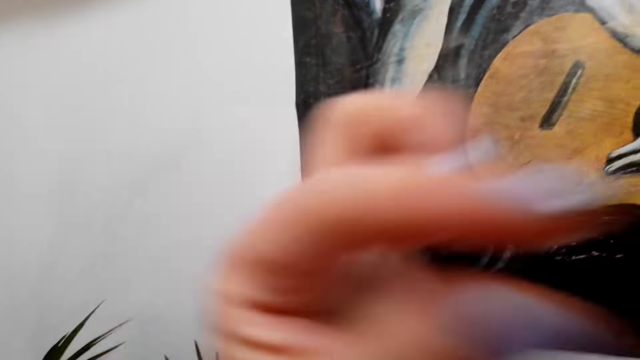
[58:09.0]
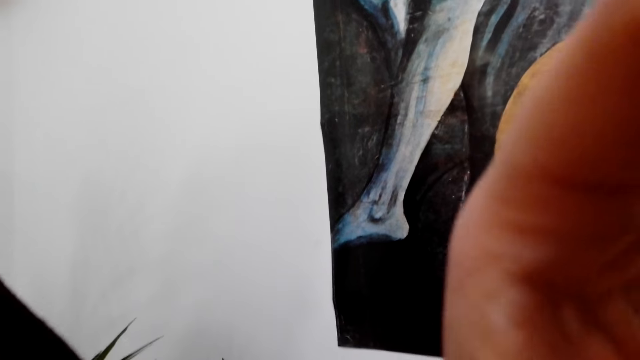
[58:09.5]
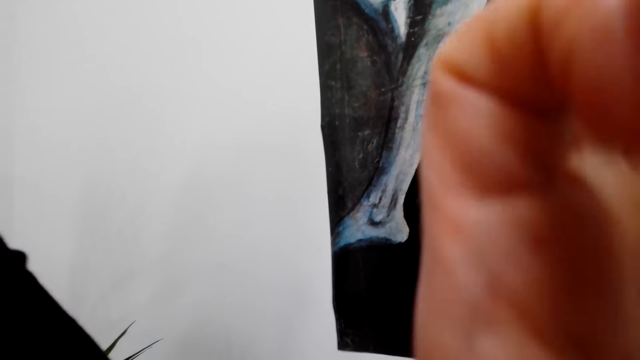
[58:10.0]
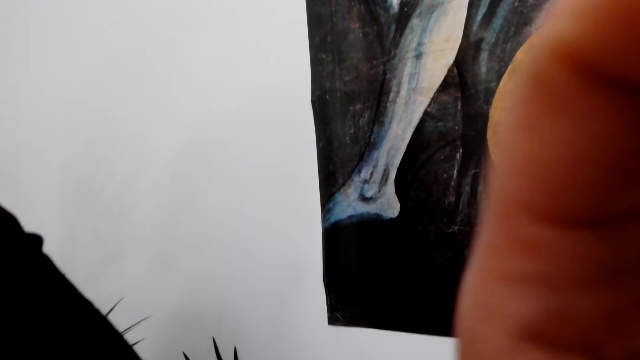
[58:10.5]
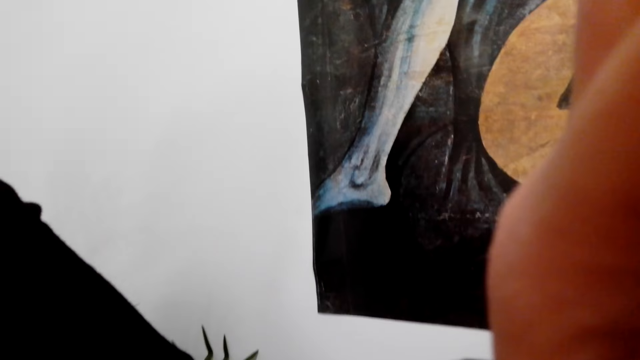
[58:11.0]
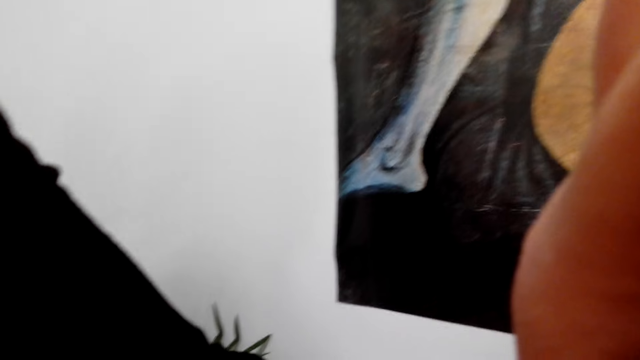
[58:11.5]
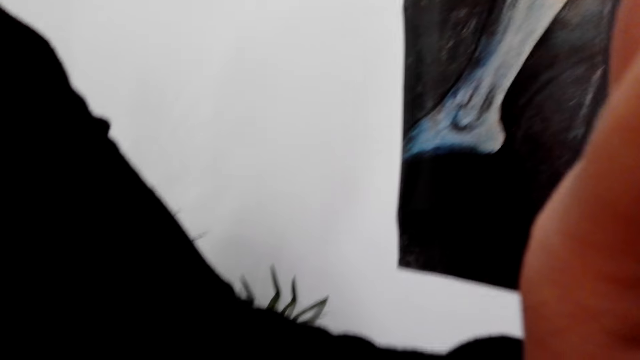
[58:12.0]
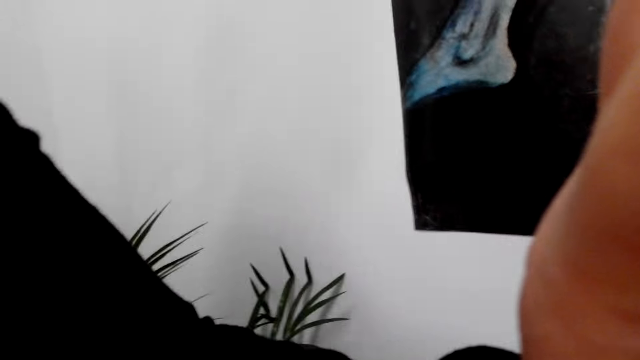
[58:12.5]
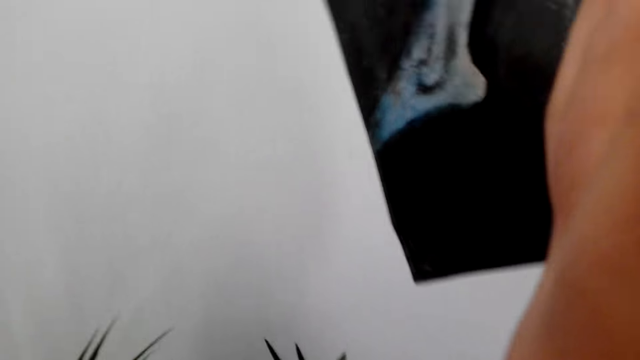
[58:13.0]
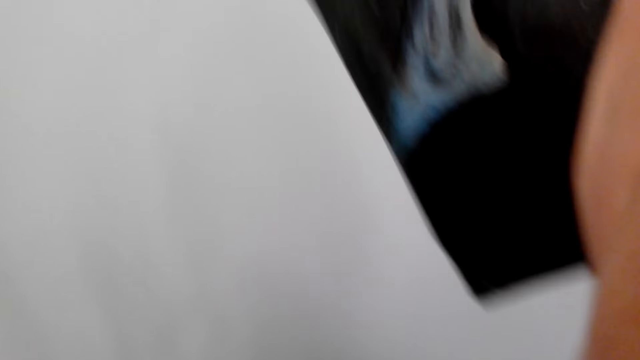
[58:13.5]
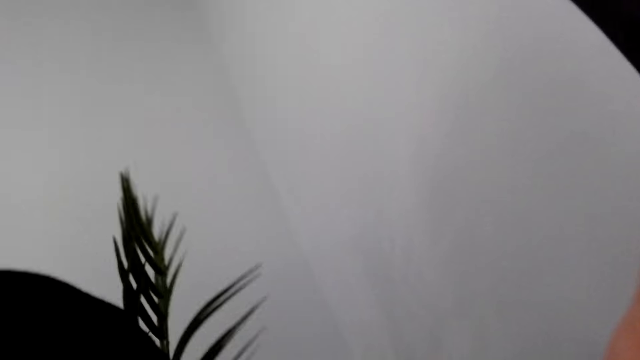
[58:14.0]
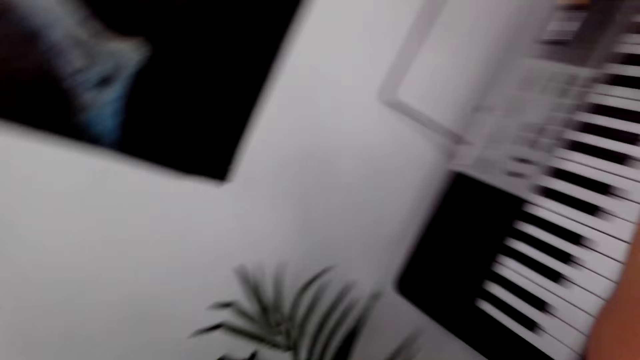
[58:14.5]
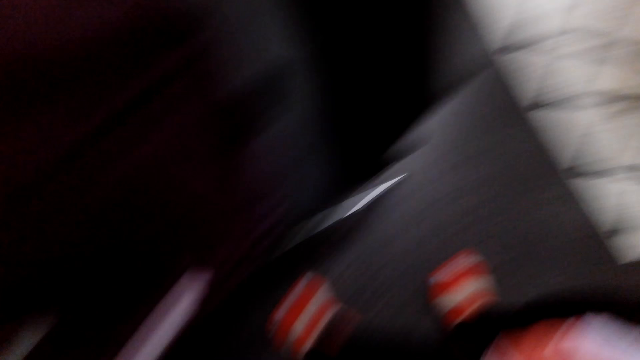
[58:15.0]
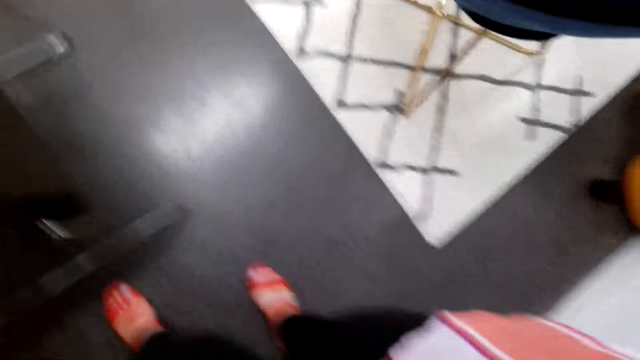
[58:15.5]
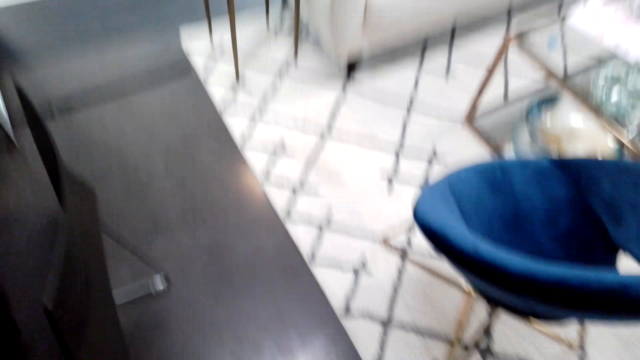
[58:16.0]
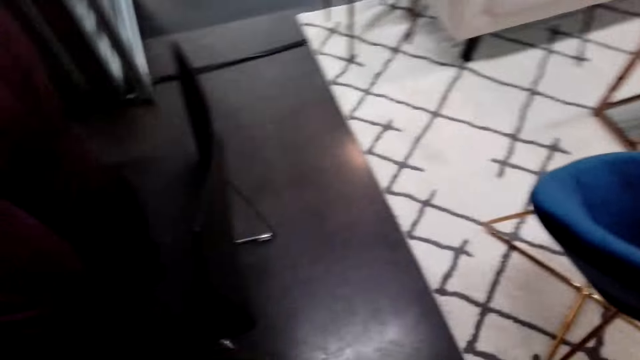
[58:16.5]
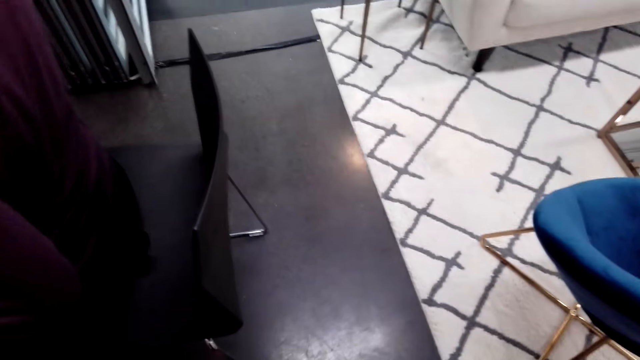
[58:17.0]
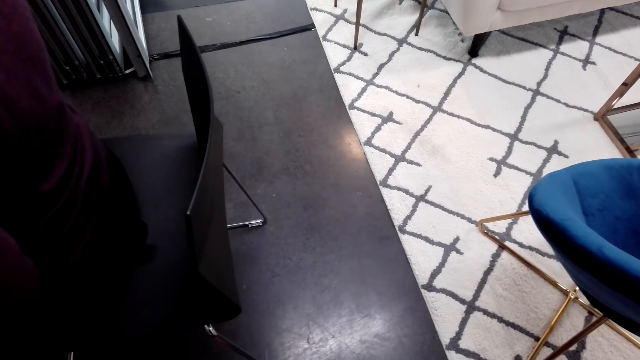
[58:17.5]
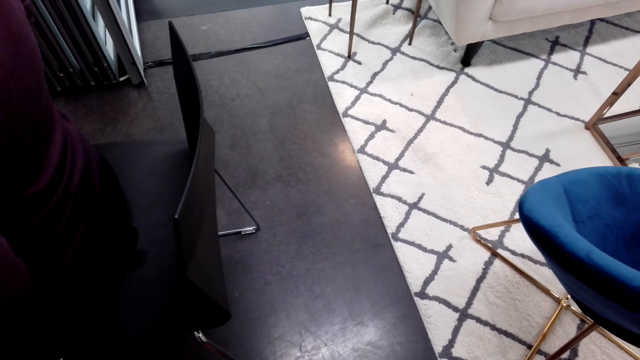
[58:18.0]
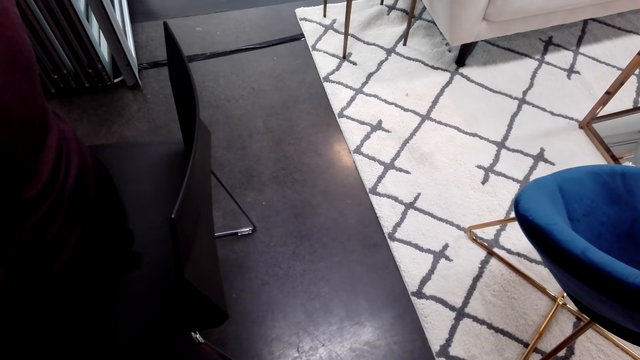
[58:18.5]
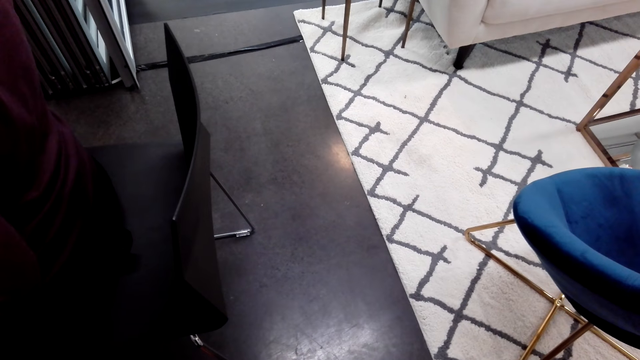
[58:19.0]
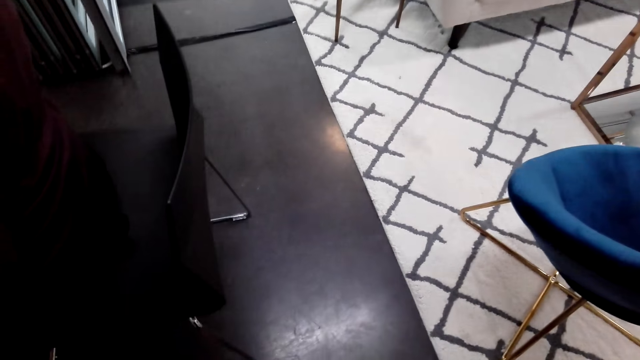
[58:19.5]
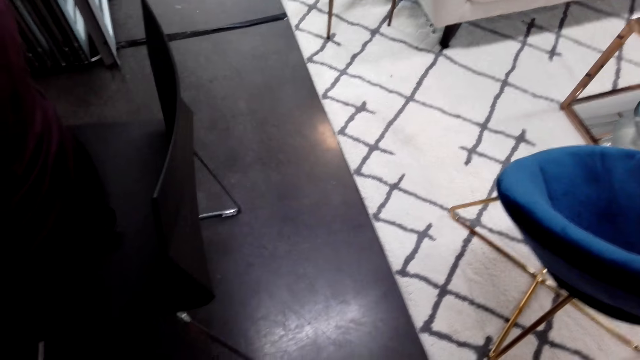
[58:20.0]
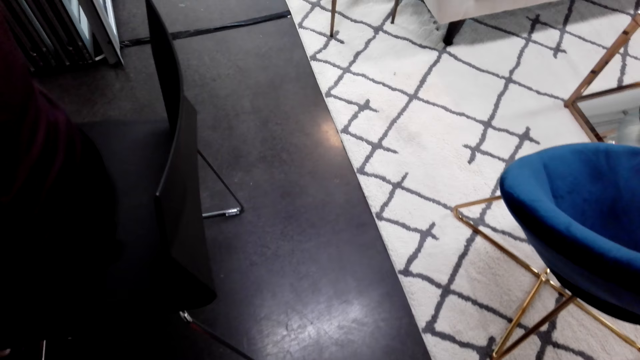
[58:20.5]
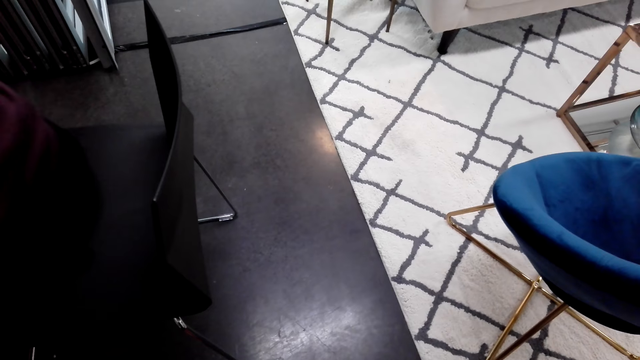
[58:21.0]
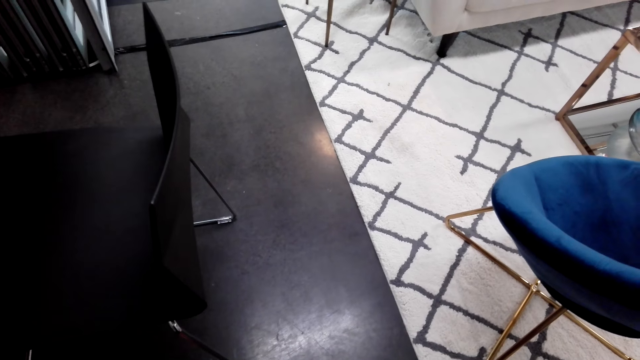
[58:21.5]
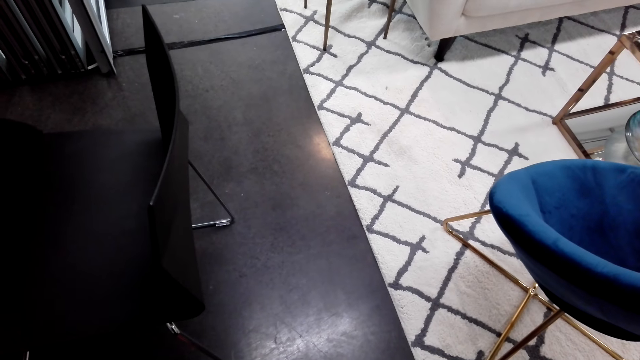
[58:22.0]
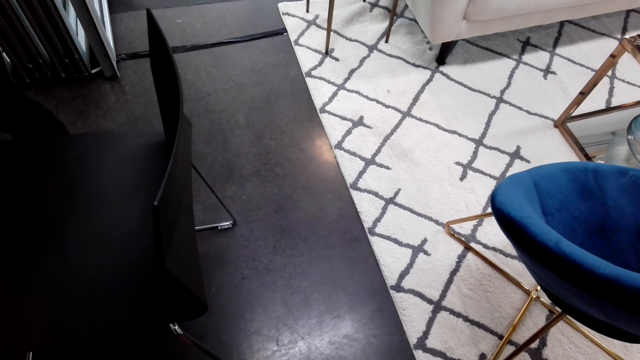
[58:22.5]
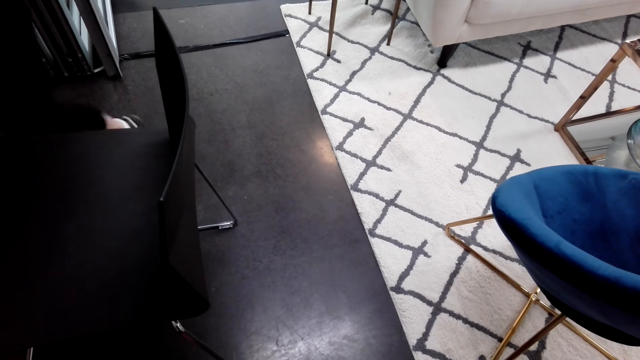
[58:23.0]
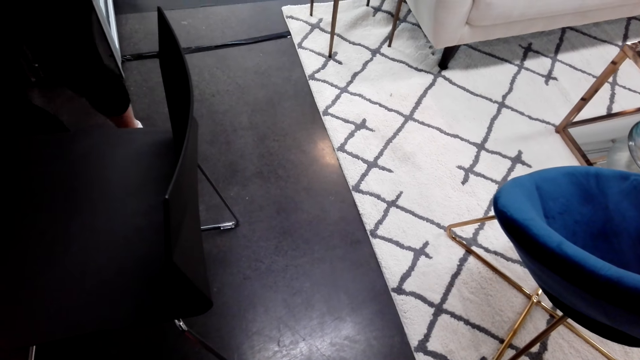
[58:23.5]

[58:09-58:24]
The camera wearer adjusts the camera. She carries her hands up. She converses. She stares at the room. She looks at the floor.
